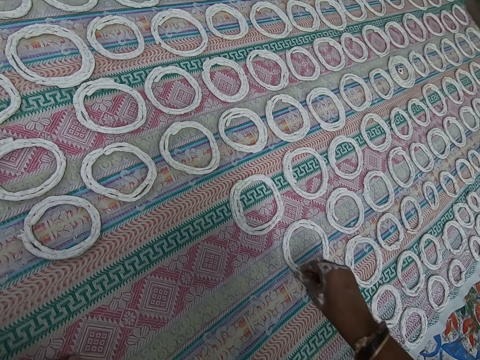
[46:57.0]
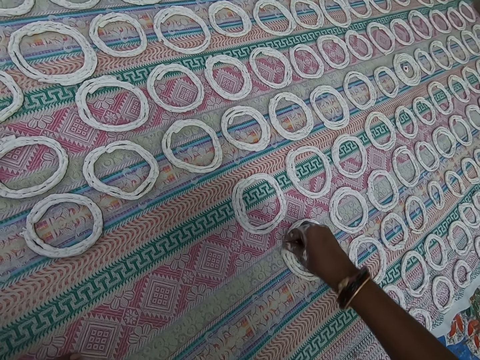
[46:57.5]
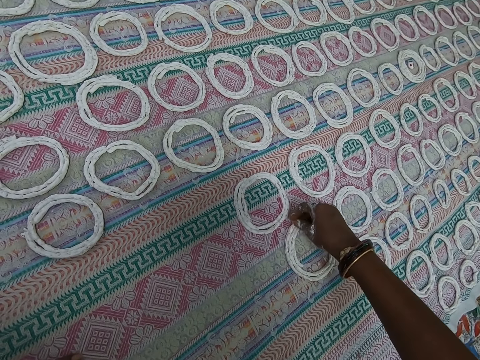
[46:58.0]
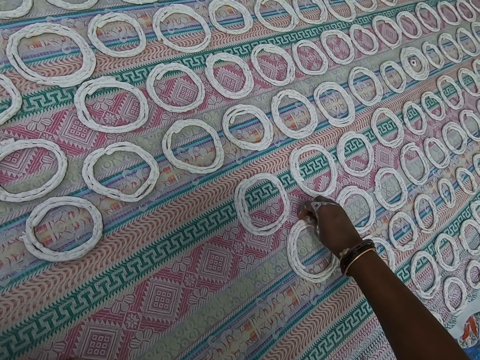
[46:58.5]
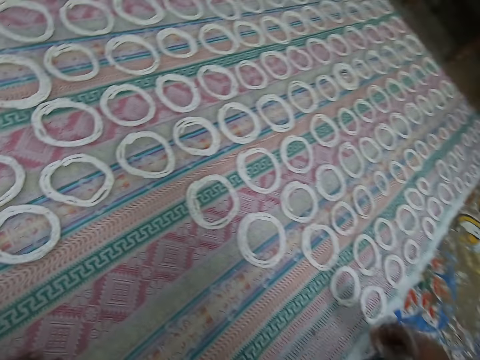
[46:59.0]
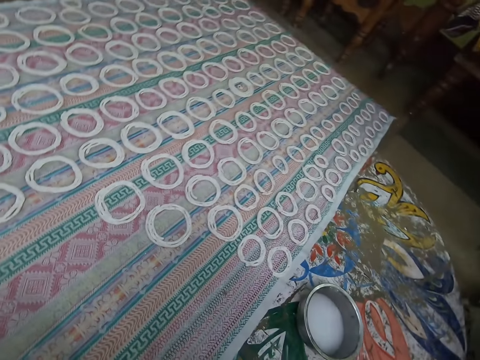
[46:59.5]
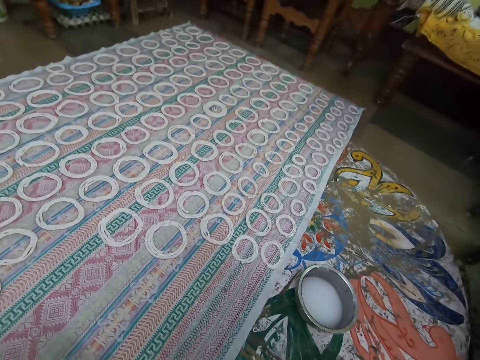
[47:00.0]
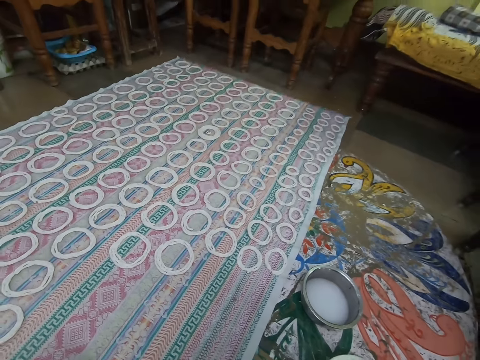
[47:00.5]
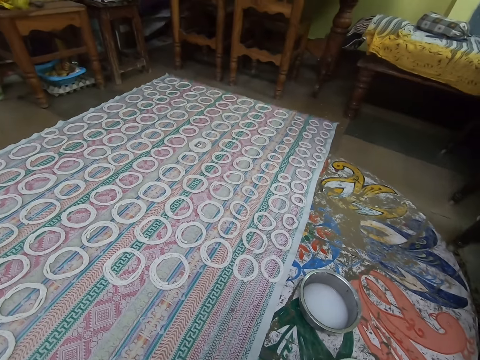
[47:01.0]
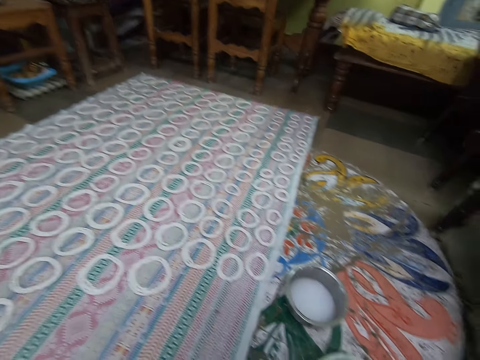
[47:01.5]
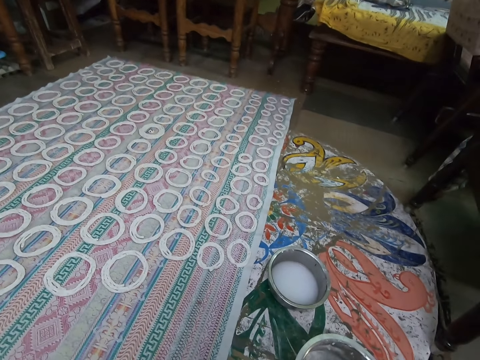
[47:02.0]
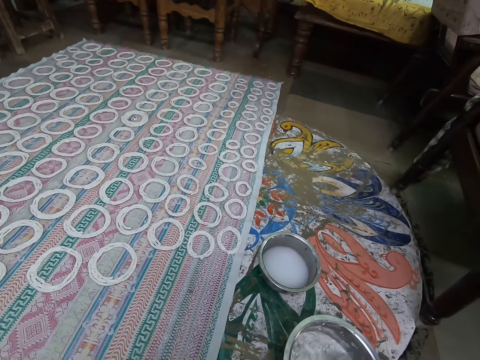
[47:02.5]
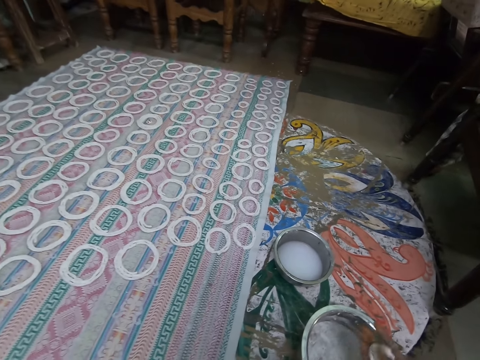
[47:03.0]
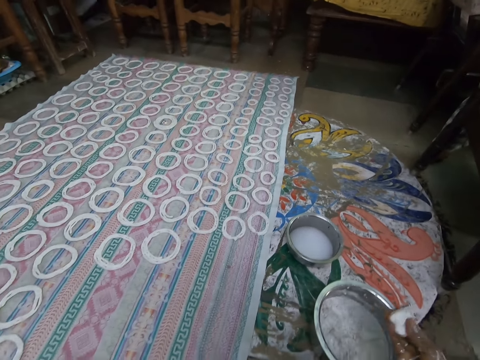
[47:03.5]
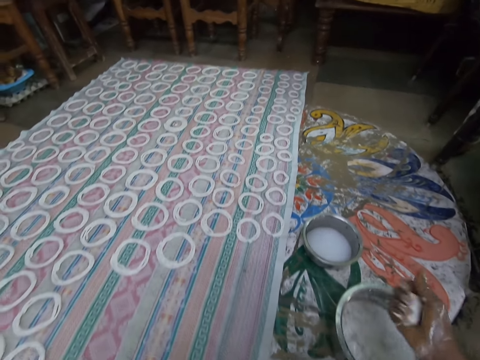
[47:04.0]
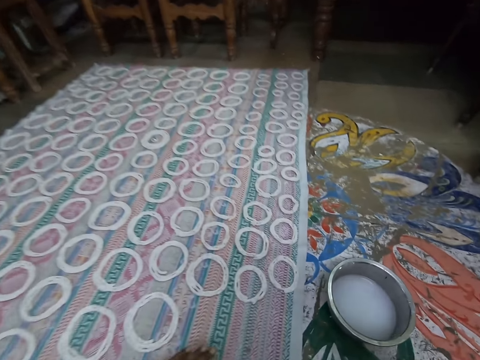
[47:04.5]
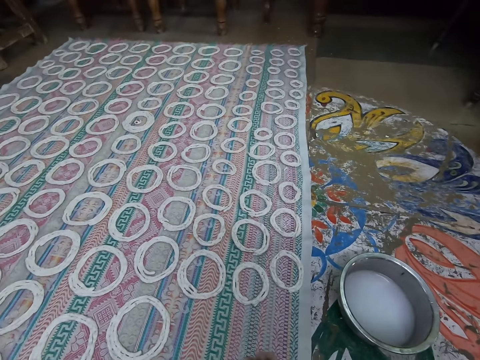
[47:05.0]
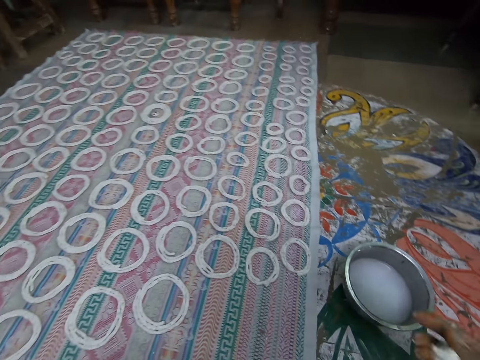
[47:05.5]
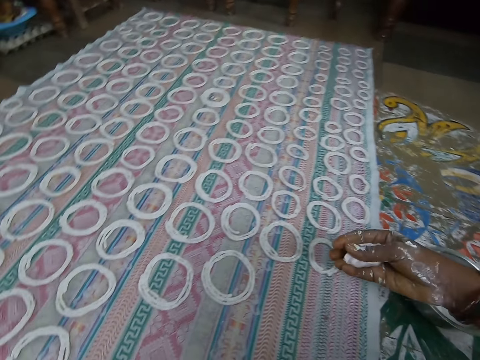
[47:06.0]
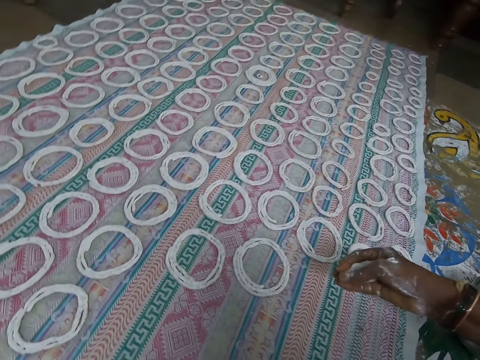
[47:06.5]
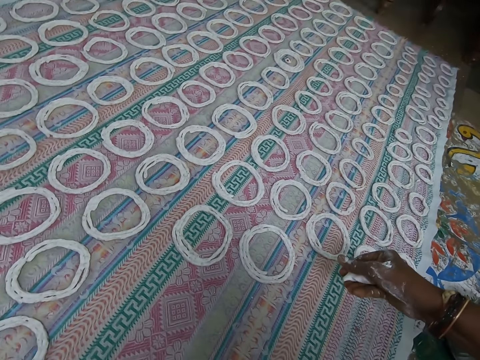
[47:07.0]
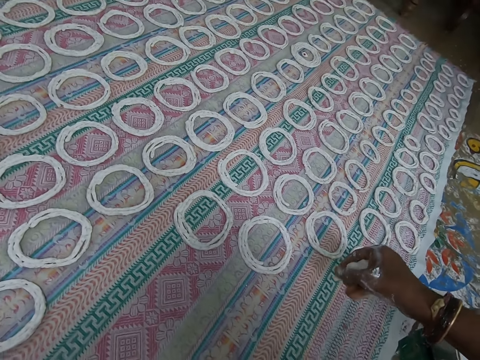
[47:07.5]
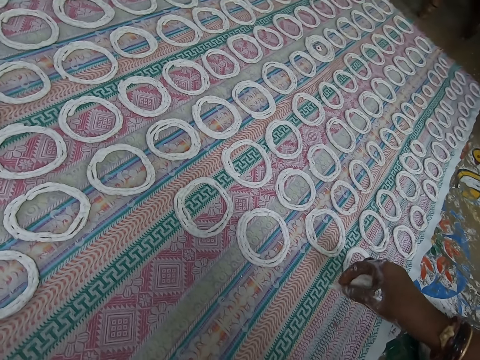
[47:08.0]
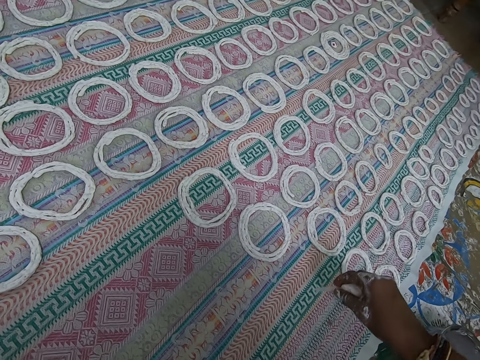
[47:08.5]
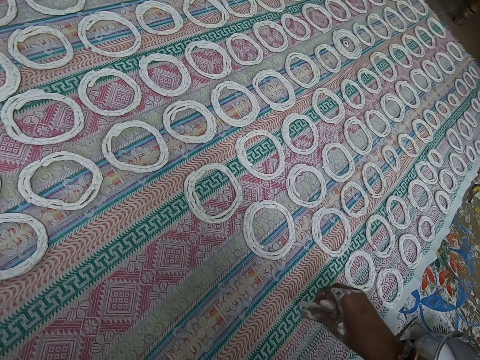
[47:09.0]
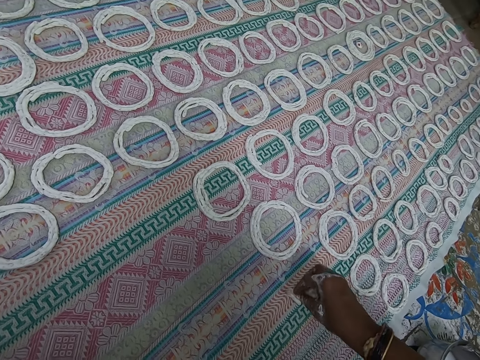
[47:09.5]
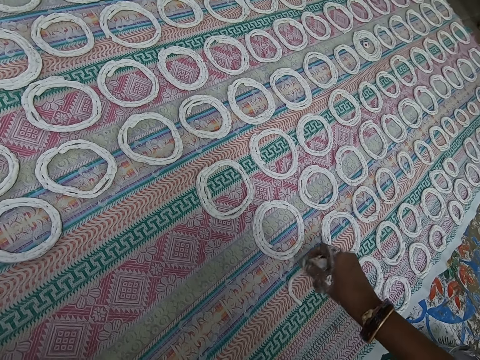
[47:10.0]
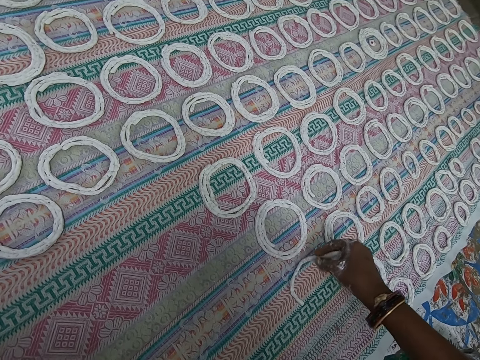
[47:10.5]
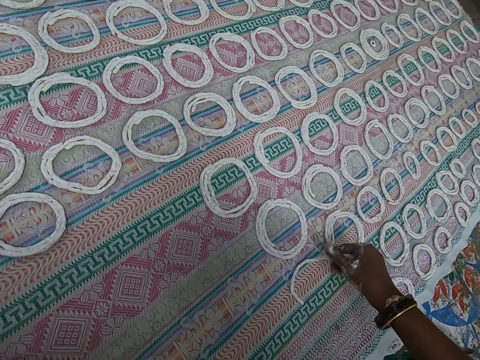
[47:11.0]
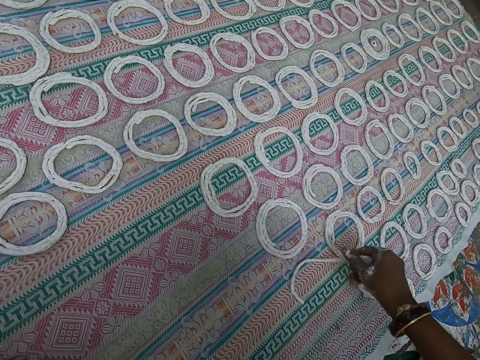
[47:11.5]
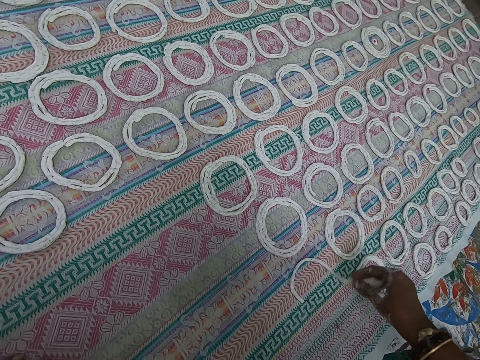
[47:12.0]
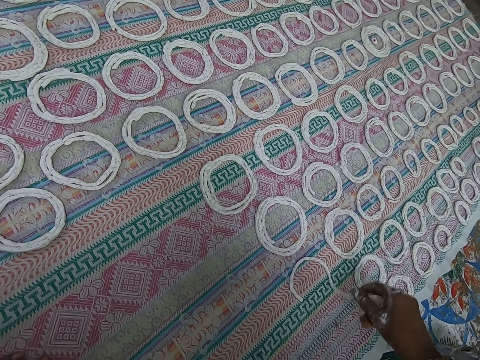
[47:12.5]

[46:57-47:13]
The camera wearer pulls their hand off the dough. They roll the dough in their right hand. They mix the dough in the cooking pan with their hand. They squeeze the dough with their hand. They clean the cloth or mat on the ground with their left hand. They squeeze the dough with their hand again. They rotate the dough around the mat. They lay the dough on the cloth on the floor into shape with their right hand.

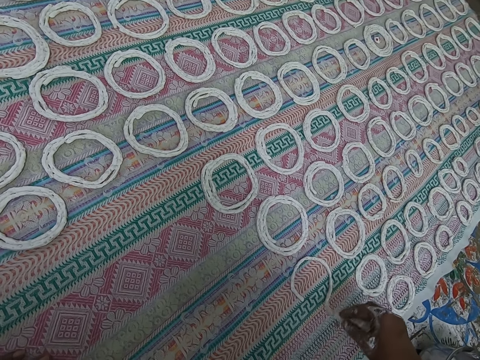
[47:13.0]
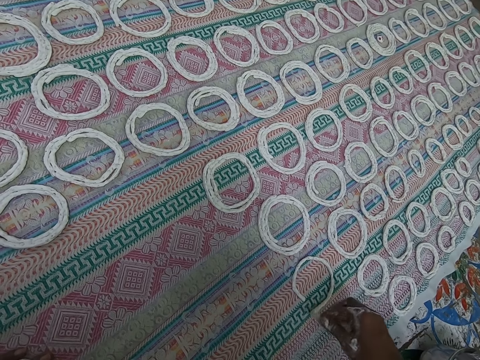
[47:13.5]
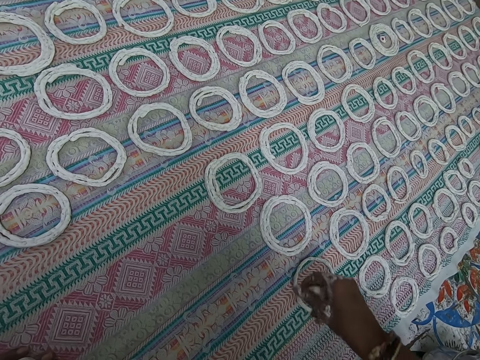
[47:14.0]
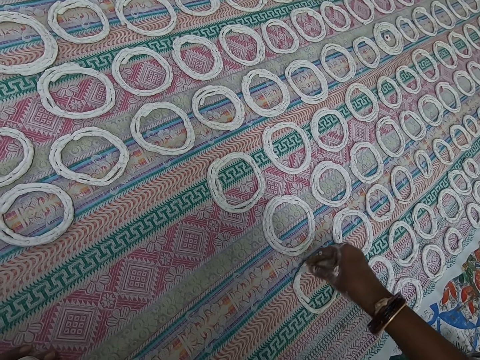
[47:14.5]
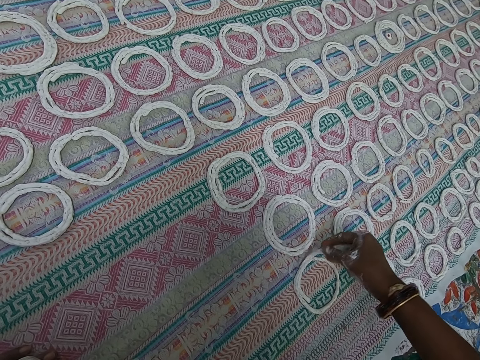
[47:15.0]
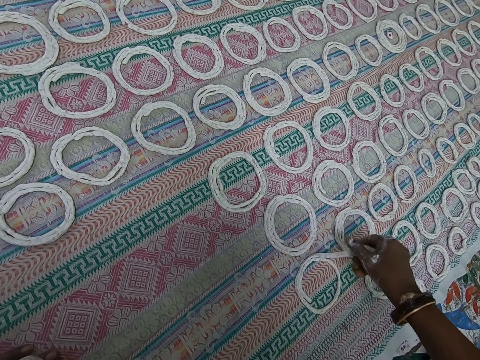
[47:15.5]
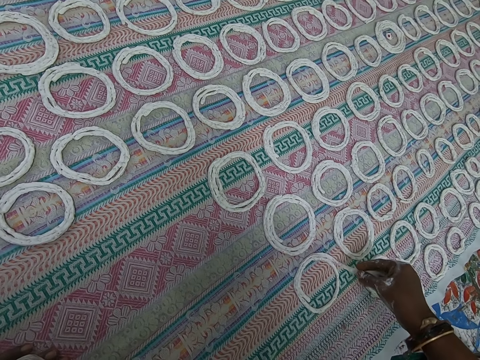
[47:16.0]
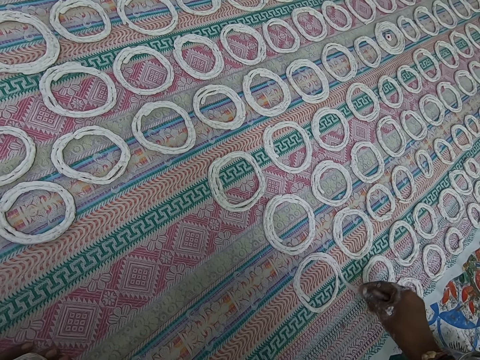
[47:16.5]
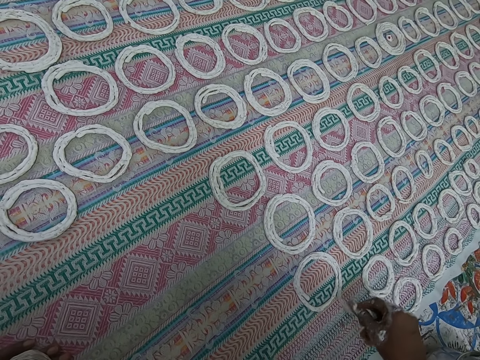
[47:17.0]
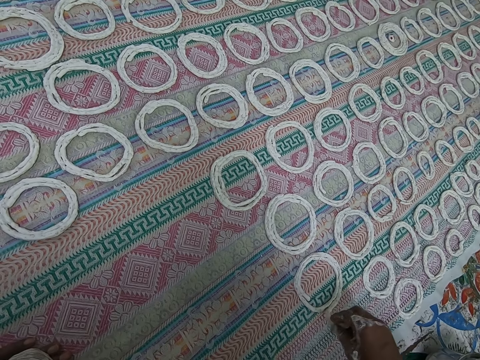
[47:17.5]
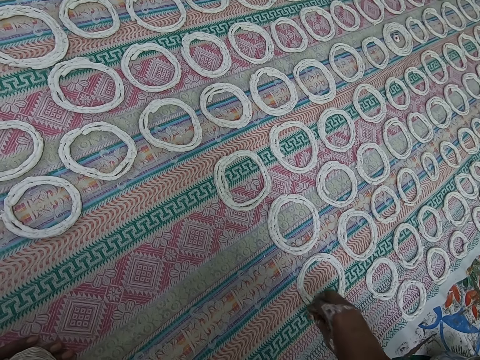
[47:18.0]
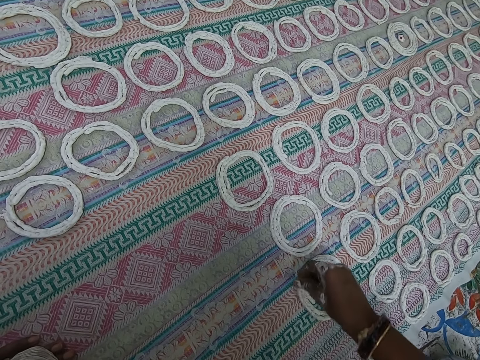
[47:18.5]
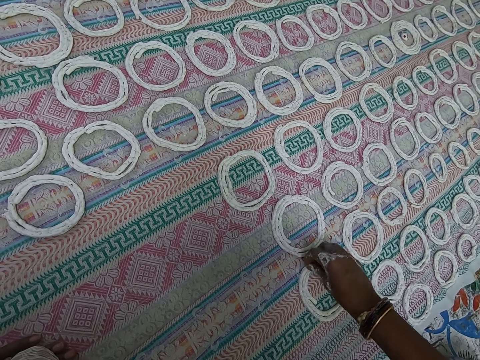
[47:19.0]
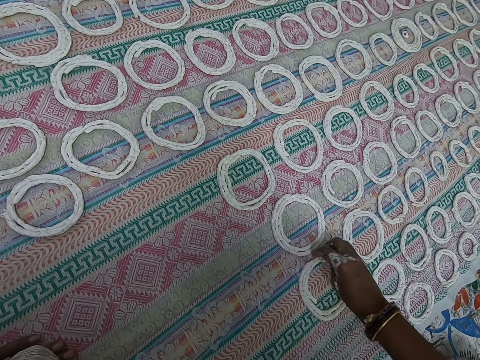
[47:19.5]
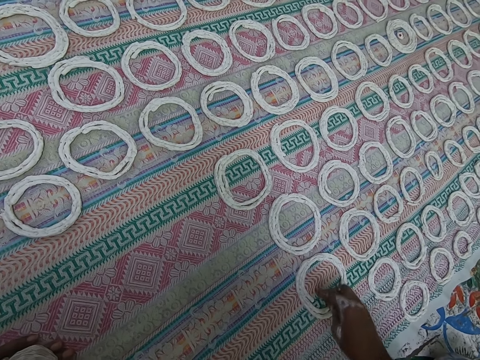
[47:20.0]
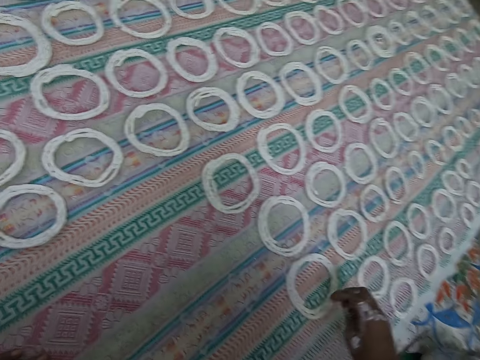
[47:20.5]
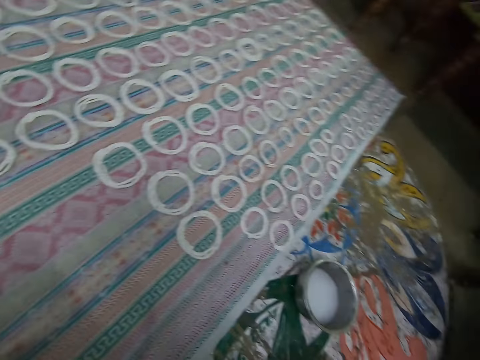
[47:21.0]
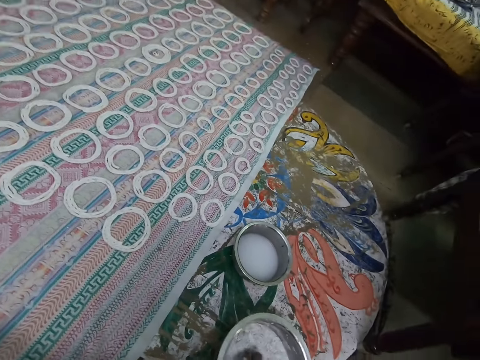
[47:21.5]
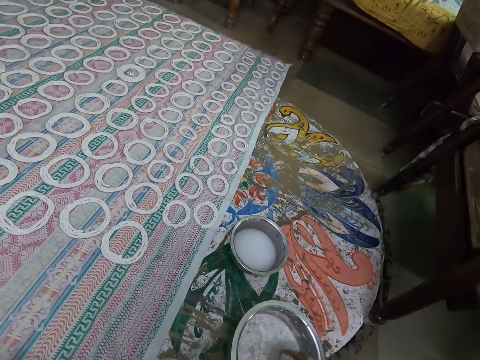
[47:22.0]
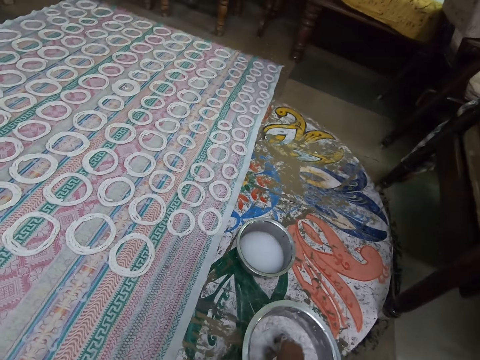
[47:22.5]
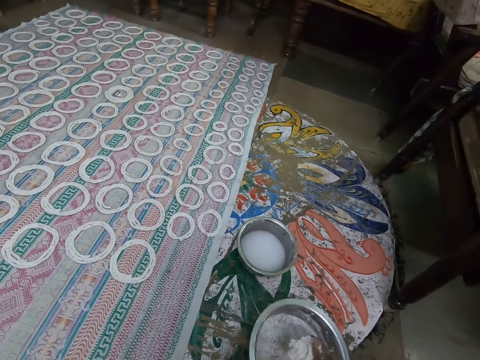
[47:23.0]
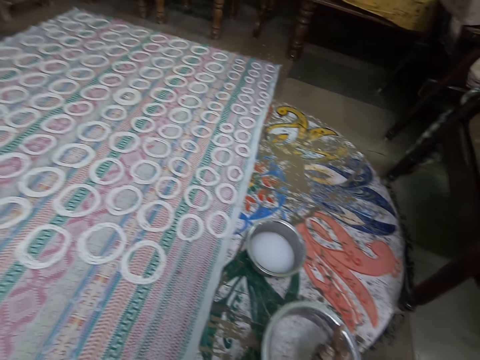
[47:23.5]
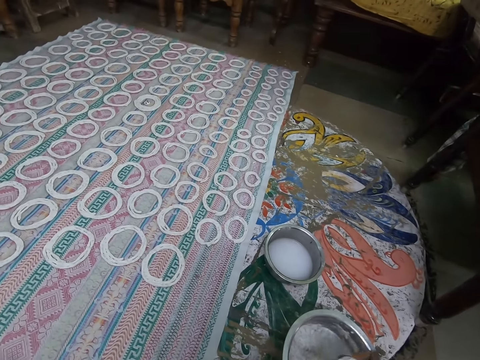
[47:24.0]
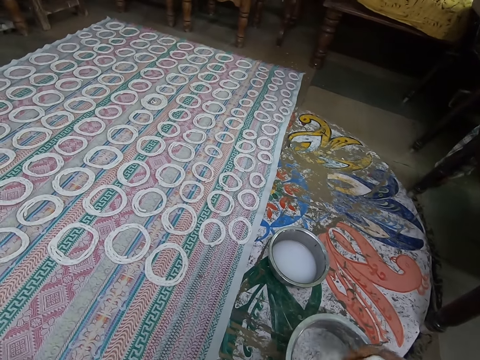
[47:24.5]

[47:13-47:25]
The camera wearer touches the shaped dough on the cloth with their right hand. They align the dough and pull their hand off the dough. They squeeze dough in a stainless bowl with their right hand. They roll the dough in their right hand. They mix the dough in the cooking pan with their hand.
